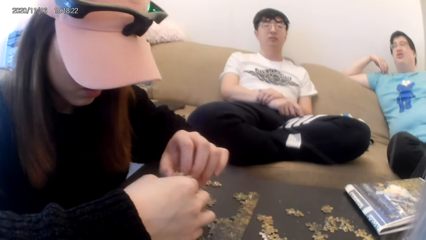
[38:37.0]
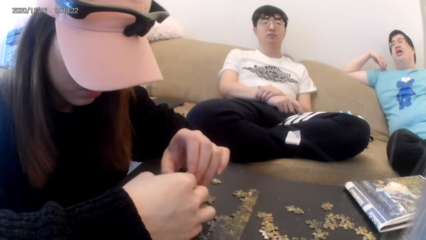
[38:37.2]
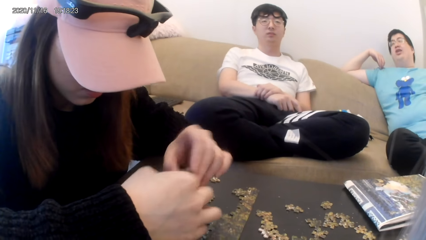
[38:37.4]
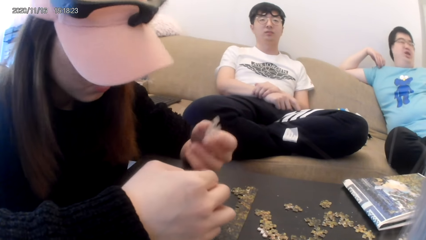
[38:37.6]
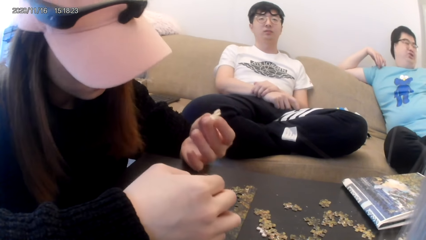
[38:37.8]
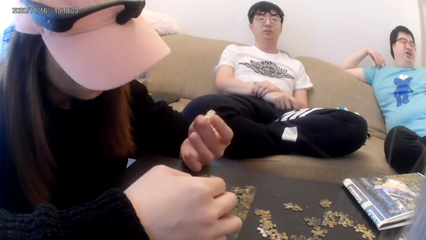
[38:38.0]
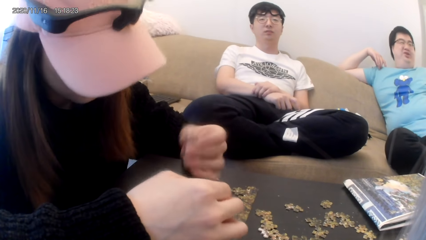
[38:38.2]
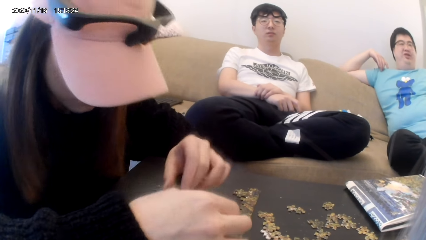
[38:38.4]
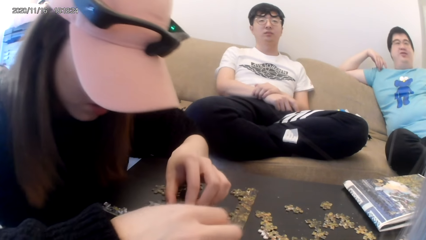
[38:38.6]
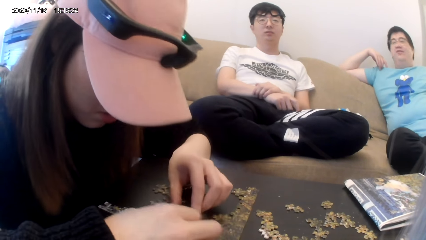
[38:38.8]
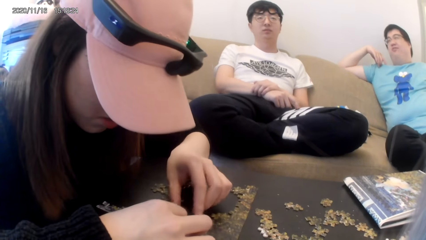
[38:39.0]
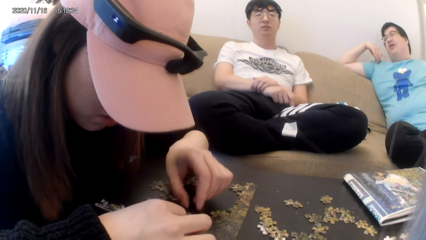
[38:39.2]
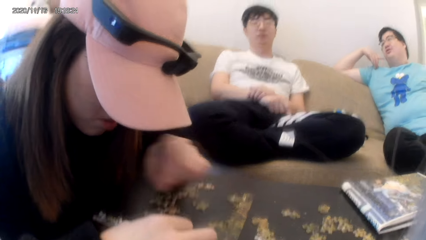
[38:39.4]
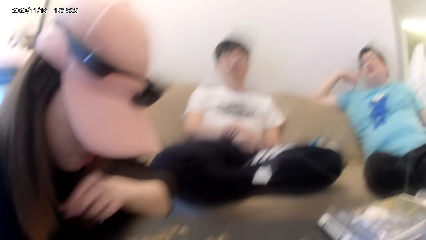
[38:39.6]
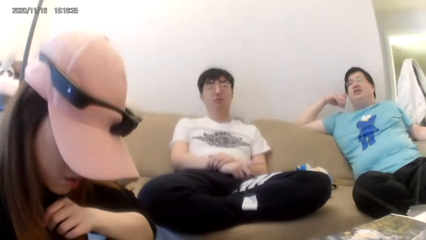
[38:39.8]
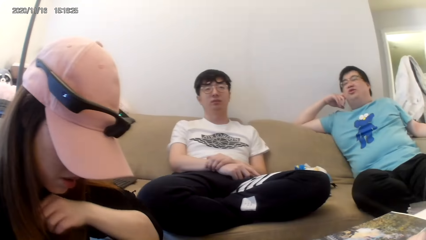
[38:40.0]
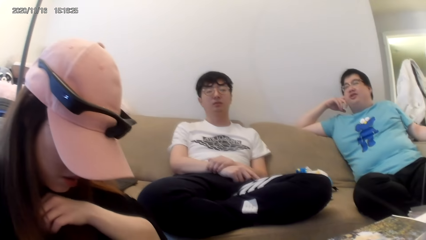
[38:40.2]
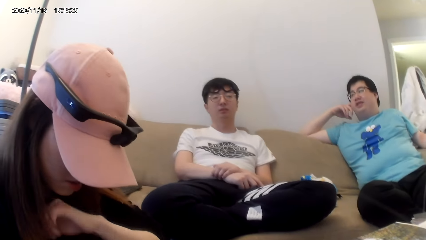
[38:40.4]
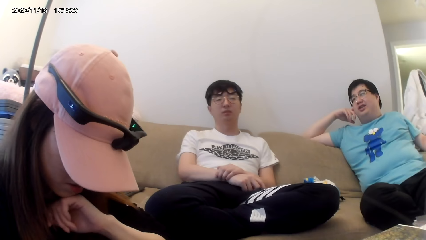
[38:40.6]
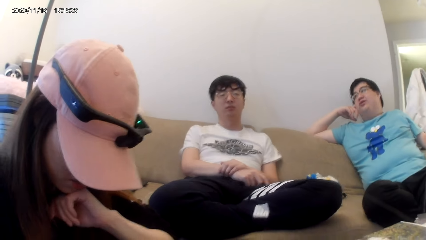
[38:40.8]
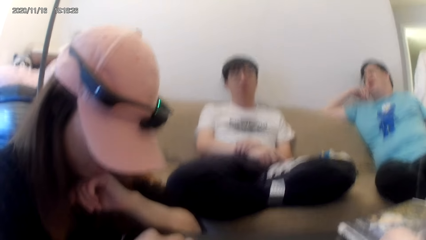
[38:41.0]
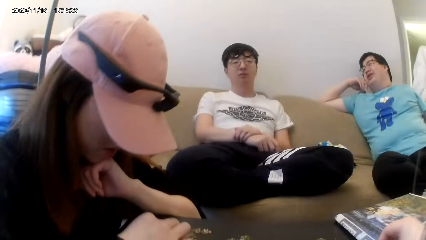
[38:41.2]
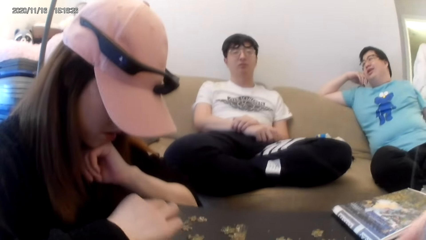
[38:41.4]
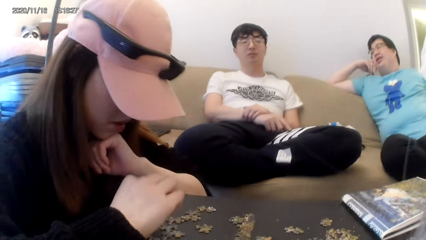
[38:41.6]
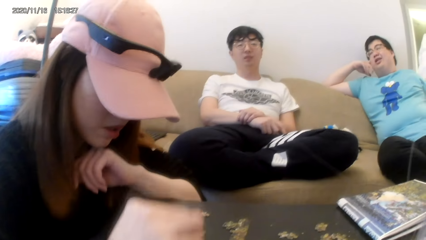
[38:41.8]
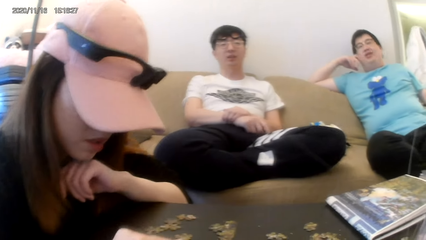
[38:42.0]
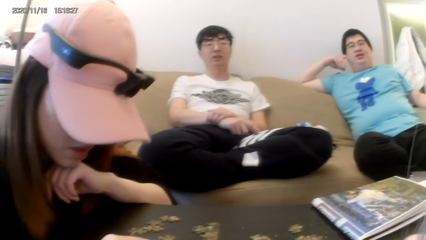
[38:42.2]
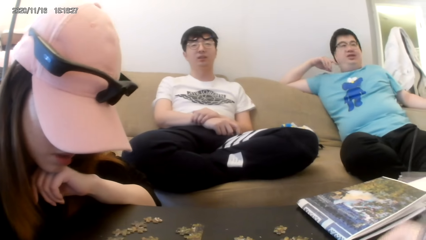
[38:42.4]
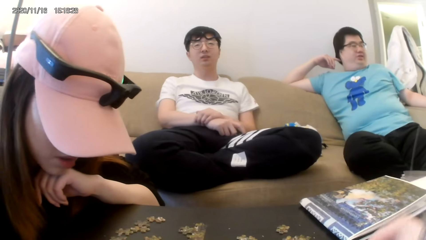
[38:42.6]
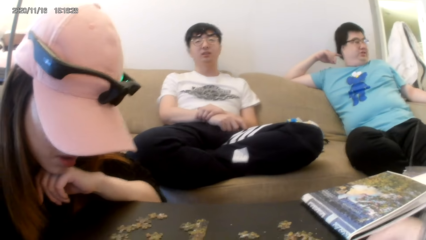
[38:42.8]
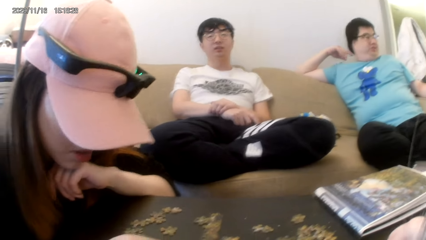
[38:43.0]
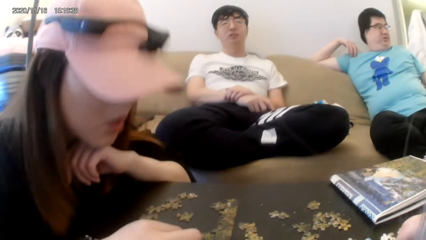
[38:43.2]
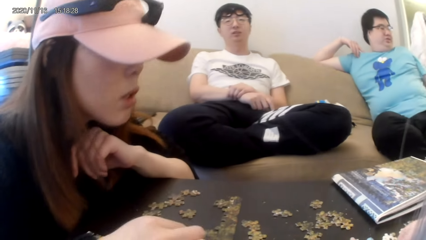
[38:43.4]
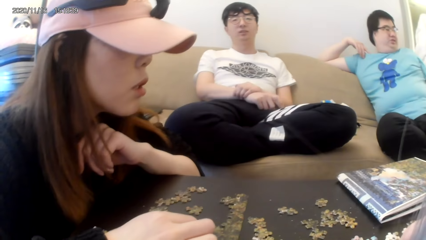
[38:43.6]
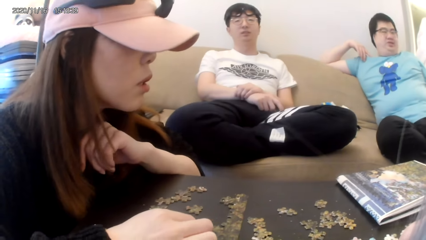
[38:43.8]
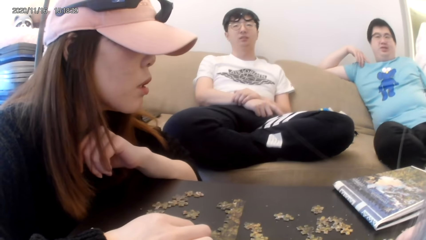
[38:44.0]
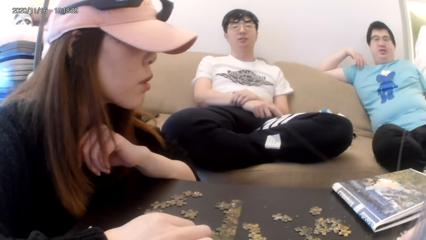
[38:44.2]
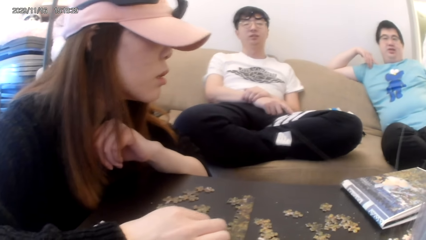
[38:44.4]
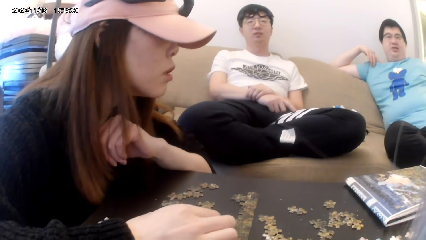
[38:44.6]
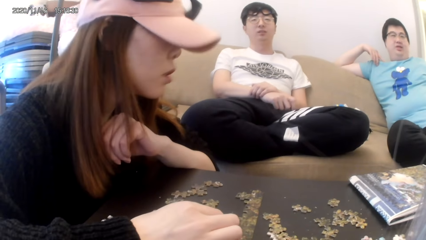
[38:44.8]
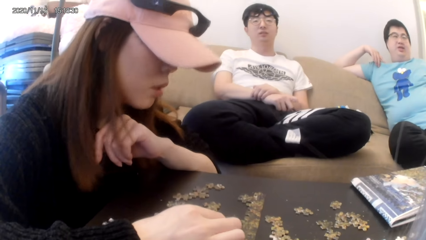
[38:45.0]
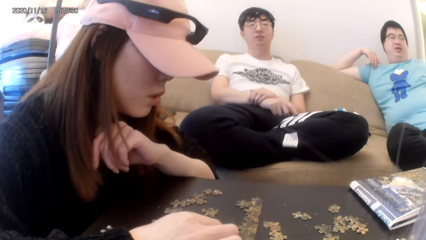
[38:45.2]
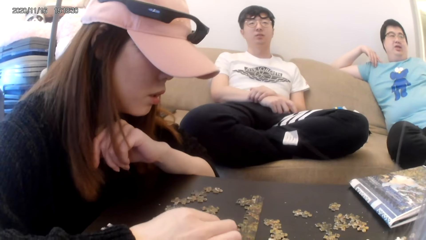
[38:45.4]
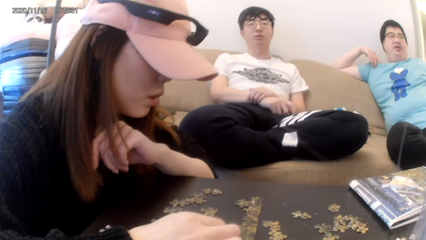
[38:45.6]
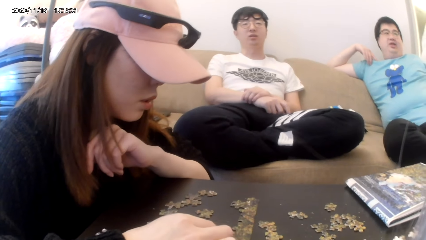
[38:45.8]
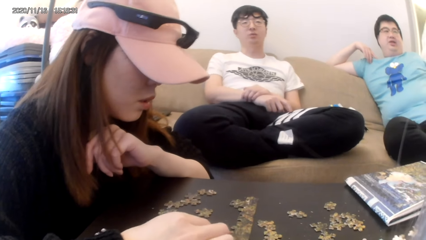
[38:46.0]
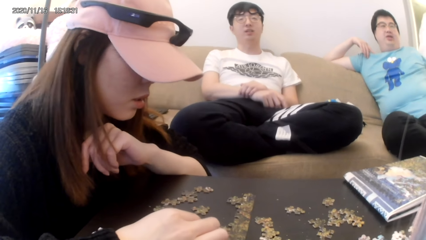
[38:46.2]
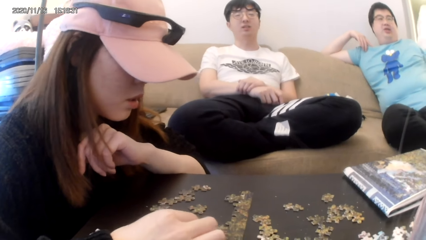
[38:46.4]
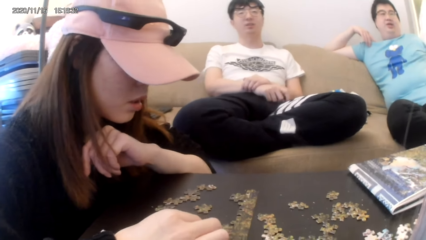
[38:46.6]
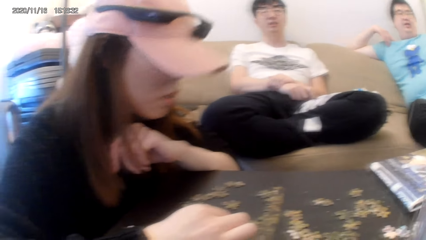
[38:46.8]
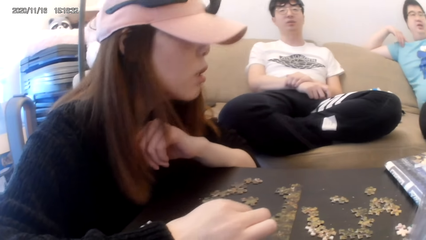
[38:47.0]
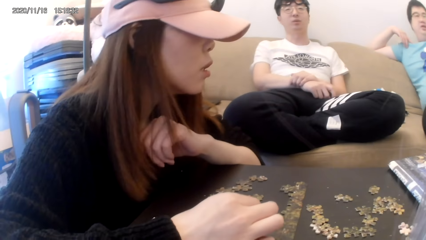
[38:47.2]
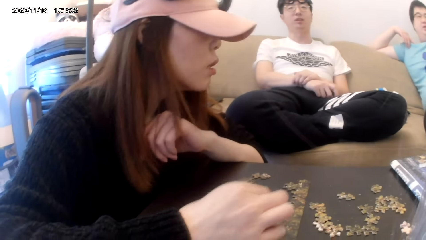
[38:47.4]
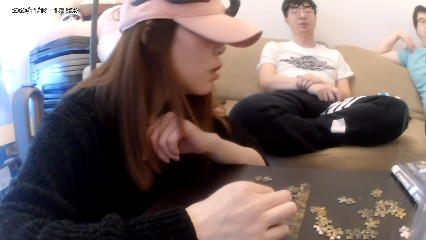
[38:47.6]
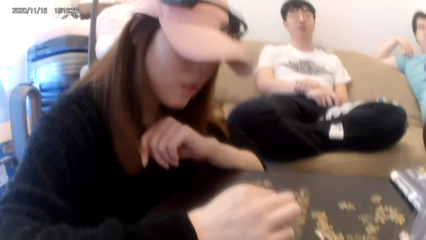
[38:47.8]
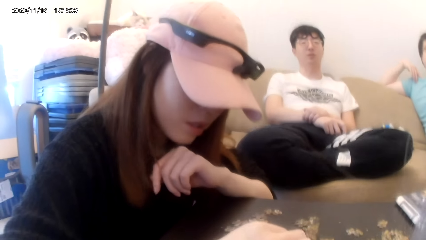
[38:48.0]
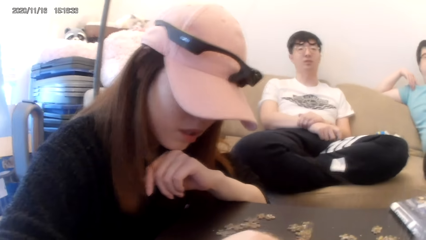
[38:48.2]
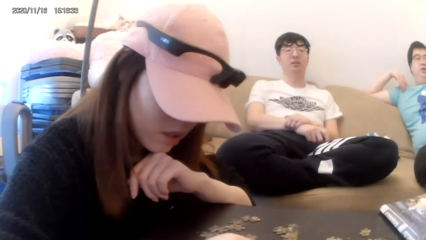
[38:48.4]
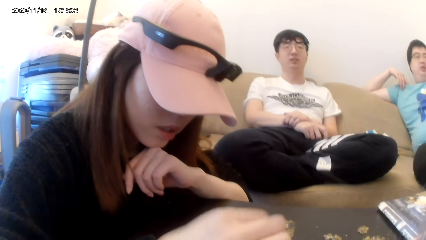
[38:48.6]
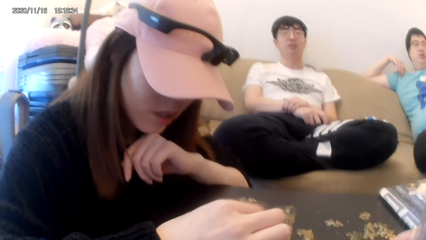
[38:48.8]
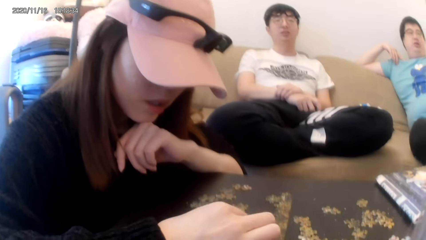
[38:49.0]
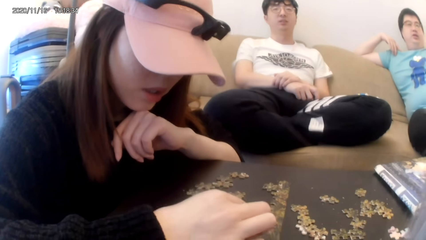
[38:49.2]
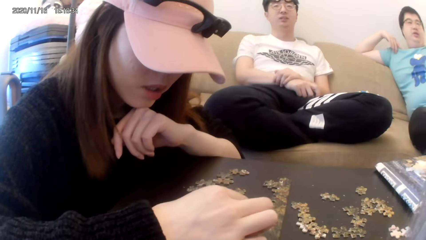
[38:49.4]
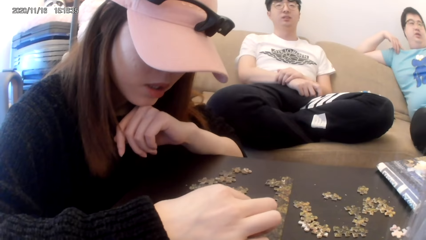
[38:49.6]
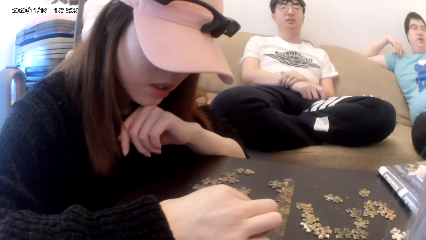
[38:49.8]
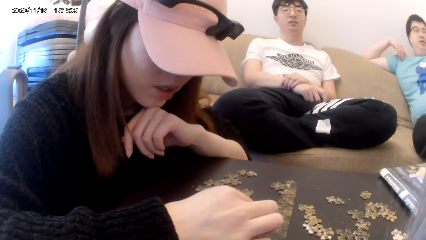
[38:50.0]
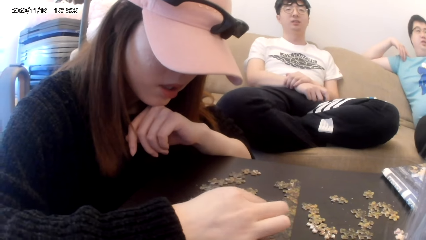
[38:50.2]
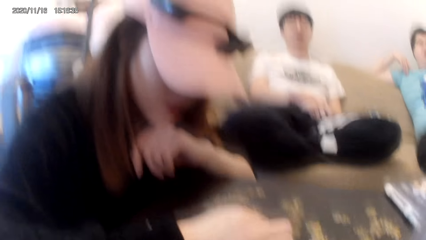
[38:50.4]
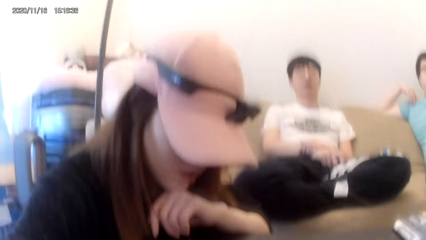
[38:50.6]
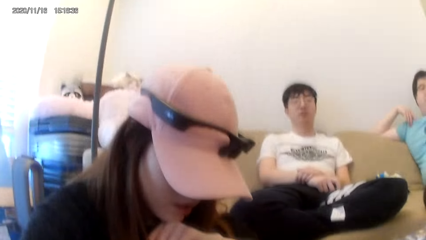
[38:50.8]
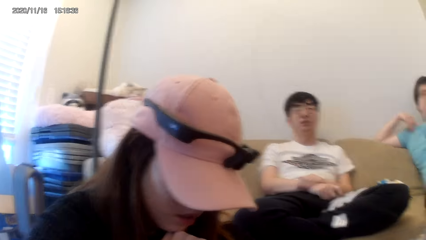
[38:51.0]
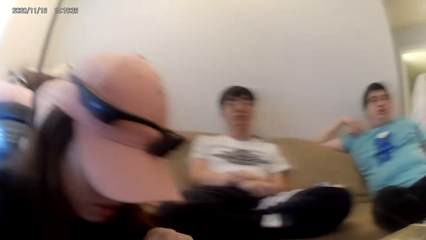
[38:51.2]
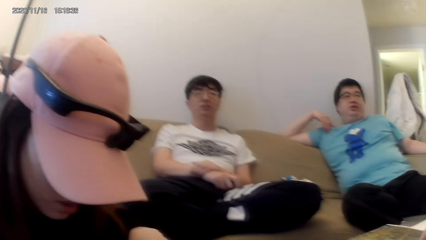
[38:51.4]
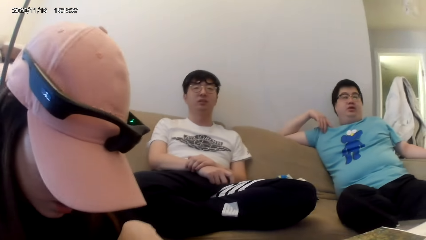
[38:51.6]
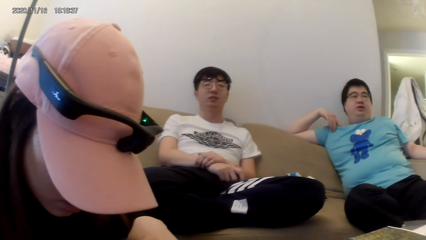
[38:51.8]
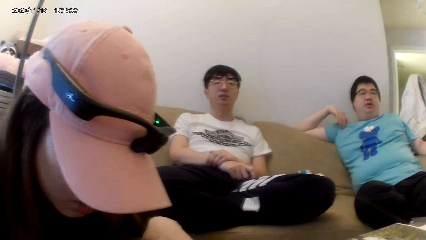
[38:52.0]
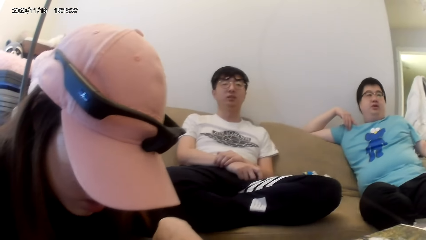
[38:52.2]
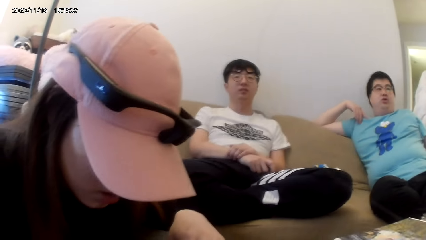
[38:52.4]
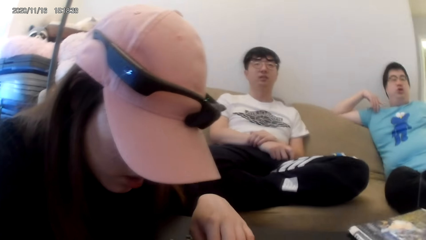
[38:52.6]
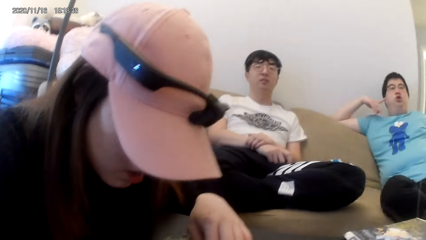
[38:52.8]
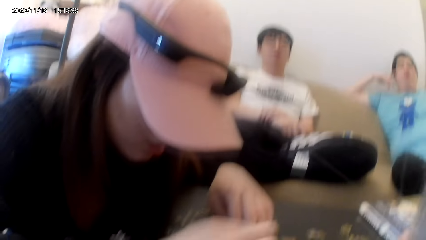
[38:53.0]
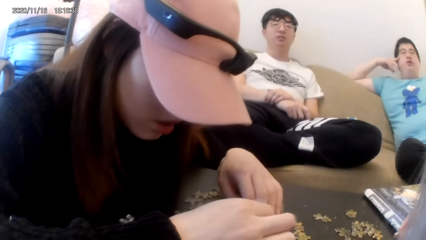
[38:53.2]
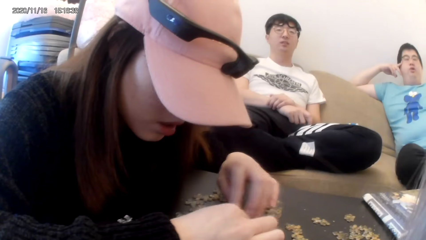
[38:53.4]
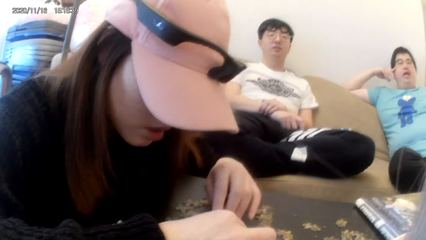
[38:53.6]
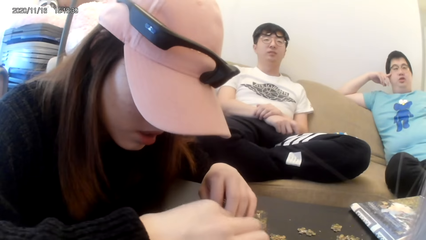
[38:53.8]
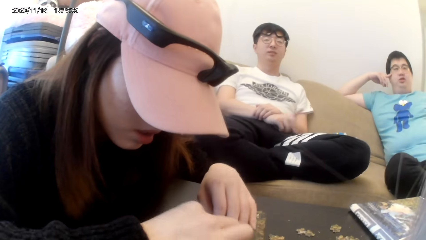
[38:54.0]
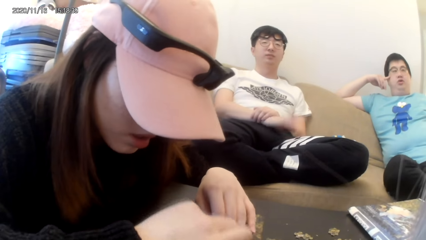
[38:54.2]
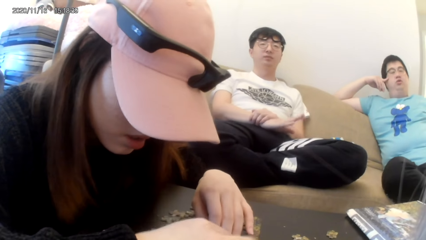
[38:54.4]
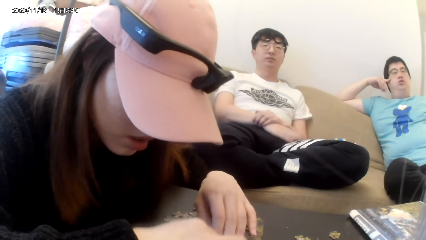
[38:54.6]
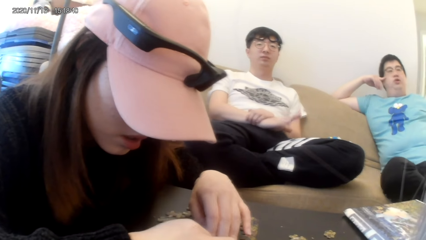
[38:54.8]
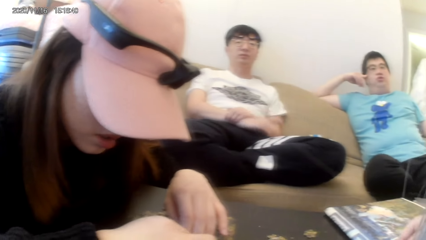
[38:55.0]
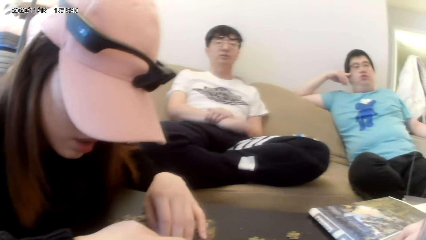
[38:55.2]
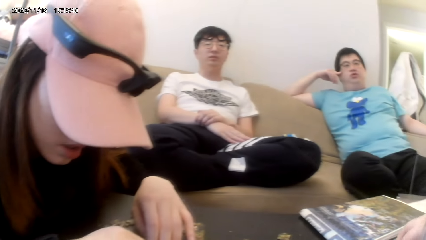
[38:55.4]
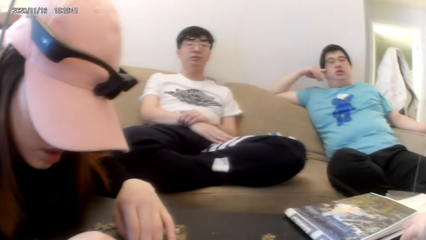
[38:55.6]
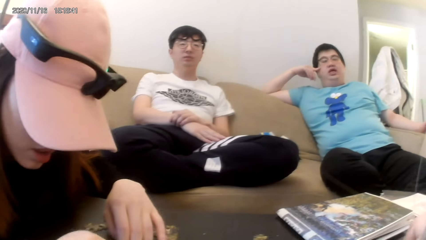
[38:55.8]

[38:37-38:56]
The camera wearer plays a jigsaw puzzle. They dialogue with a person. They look around the table.
